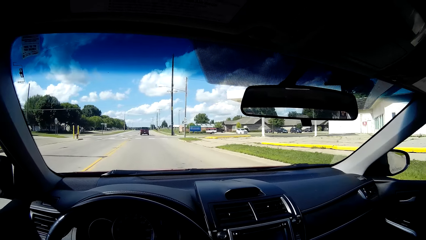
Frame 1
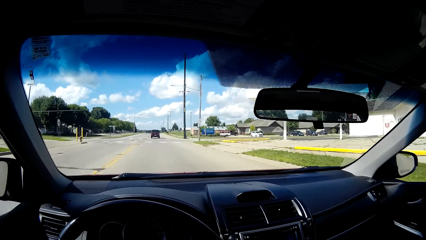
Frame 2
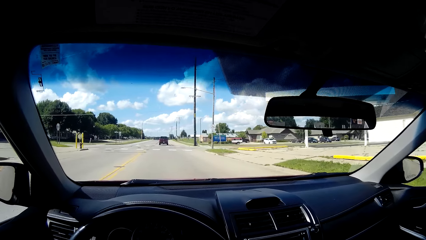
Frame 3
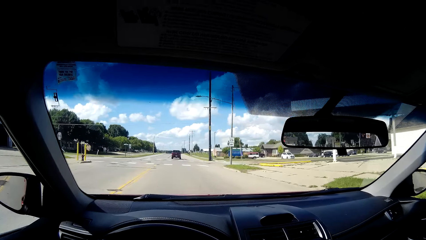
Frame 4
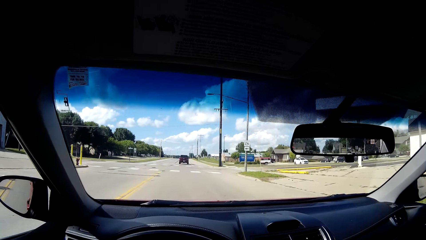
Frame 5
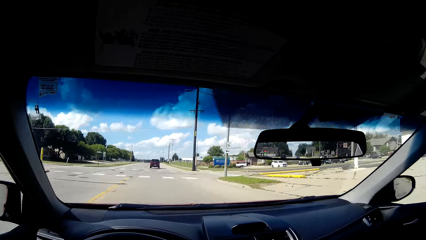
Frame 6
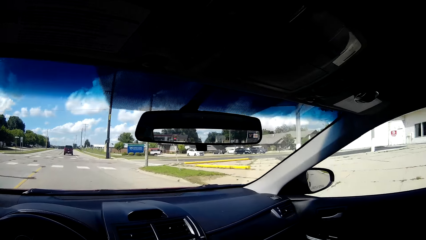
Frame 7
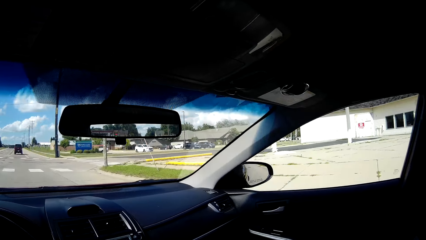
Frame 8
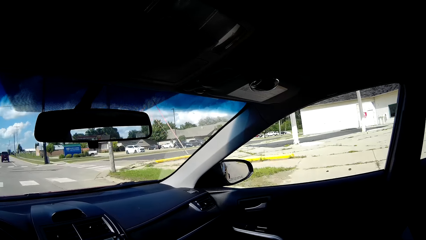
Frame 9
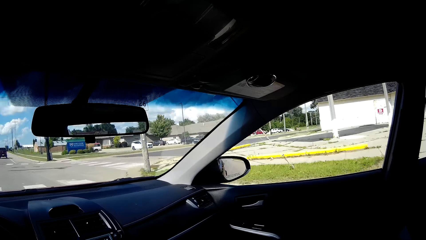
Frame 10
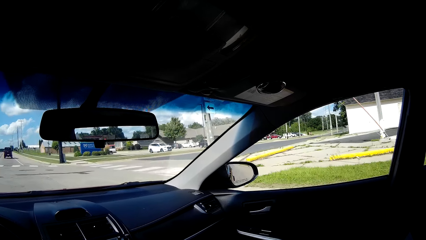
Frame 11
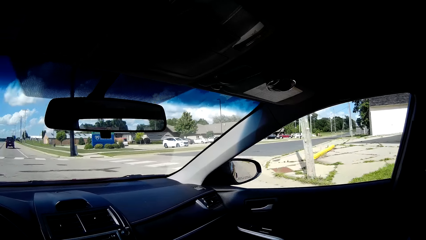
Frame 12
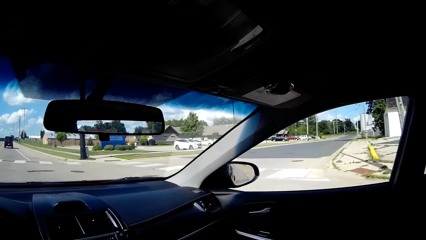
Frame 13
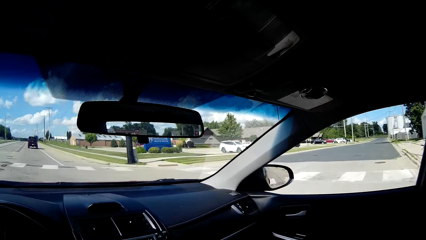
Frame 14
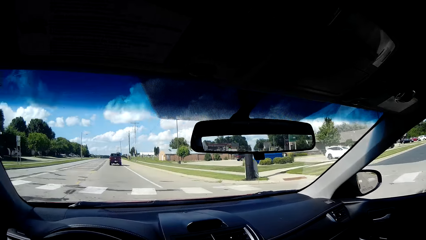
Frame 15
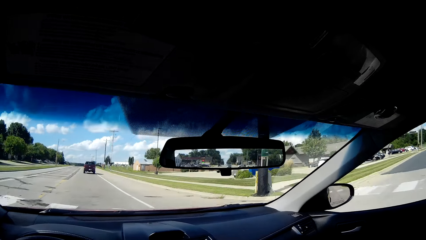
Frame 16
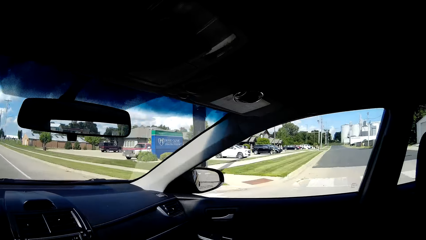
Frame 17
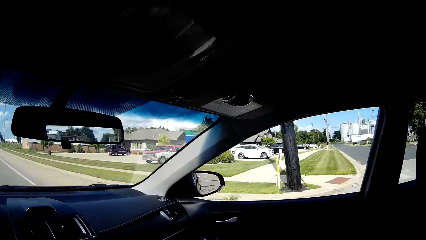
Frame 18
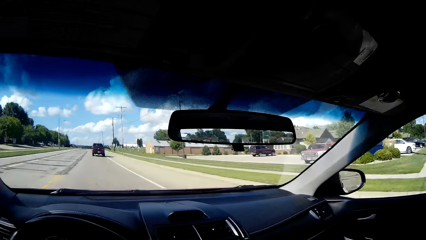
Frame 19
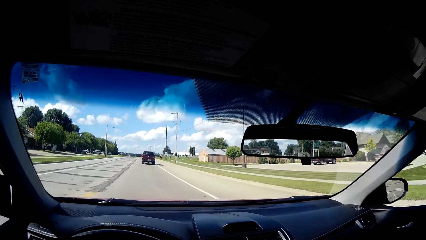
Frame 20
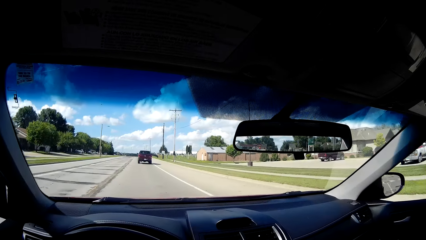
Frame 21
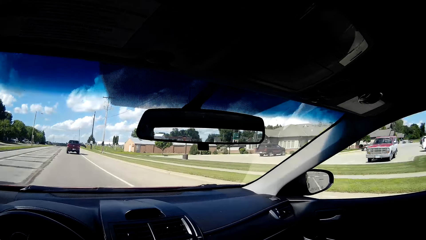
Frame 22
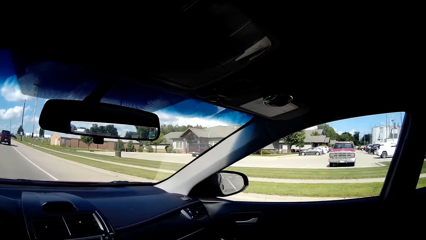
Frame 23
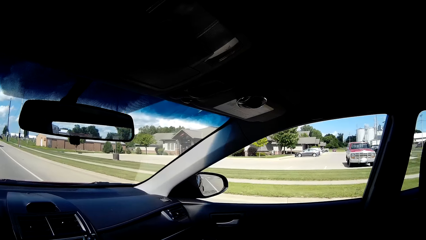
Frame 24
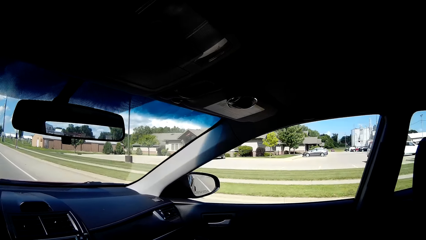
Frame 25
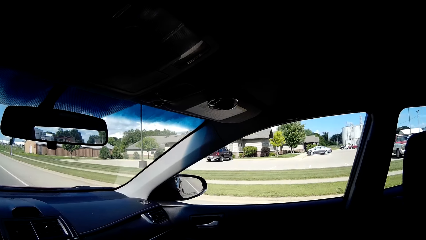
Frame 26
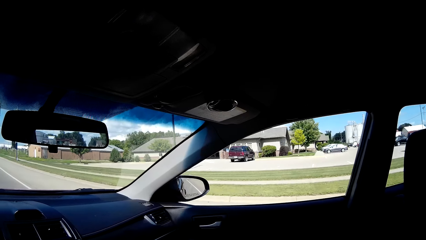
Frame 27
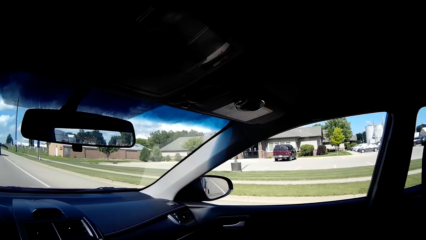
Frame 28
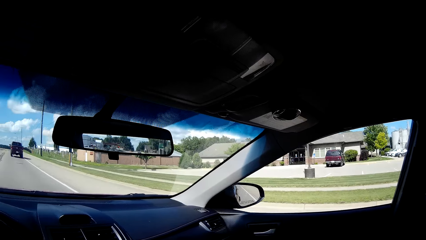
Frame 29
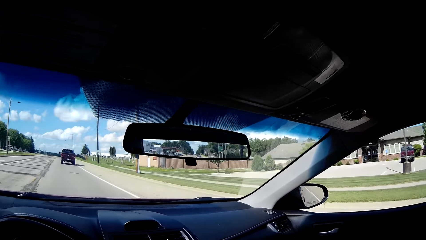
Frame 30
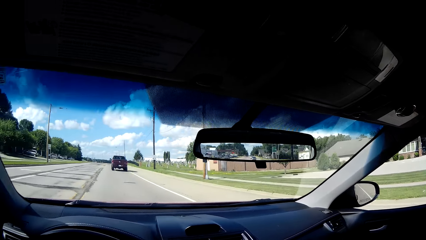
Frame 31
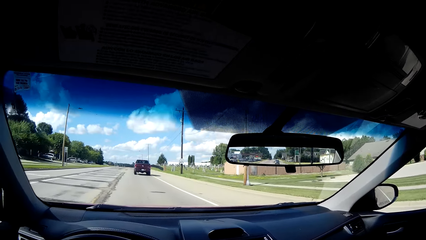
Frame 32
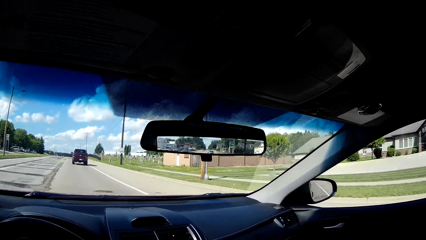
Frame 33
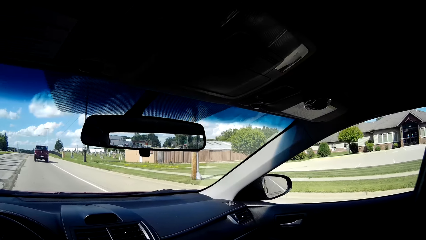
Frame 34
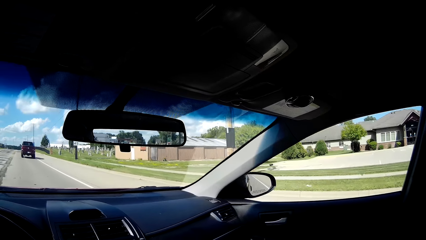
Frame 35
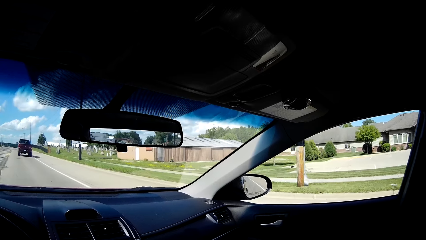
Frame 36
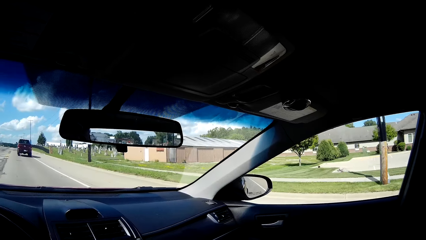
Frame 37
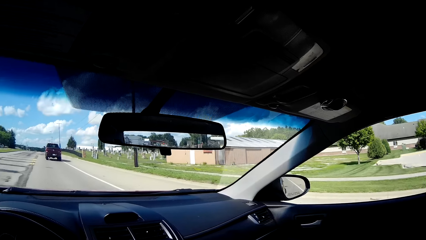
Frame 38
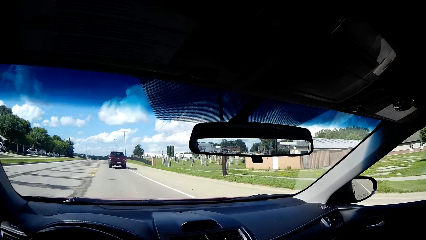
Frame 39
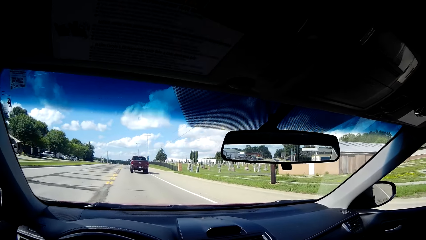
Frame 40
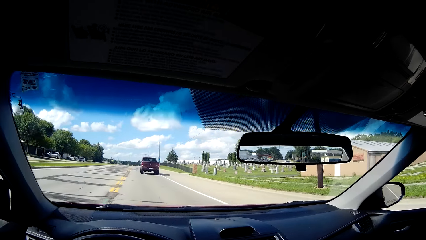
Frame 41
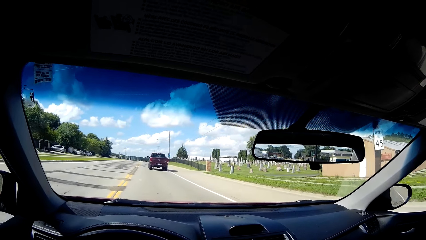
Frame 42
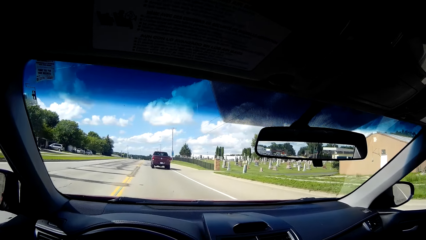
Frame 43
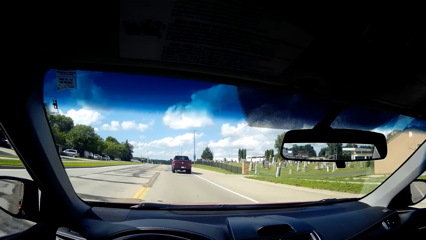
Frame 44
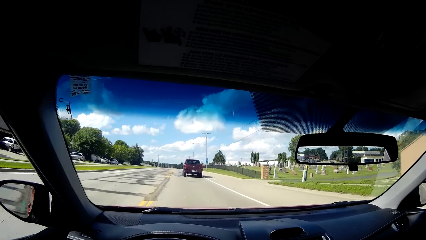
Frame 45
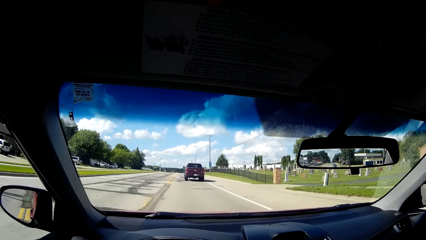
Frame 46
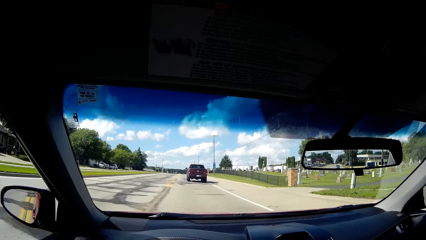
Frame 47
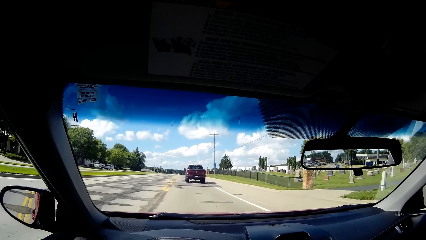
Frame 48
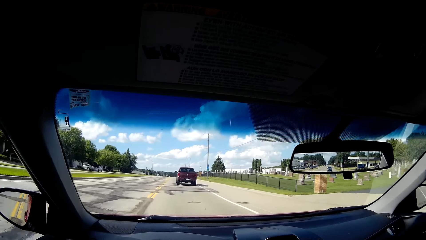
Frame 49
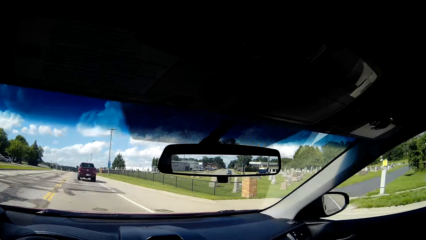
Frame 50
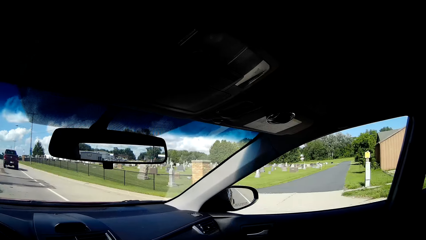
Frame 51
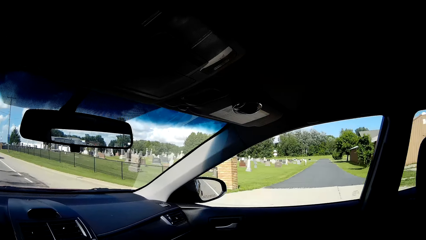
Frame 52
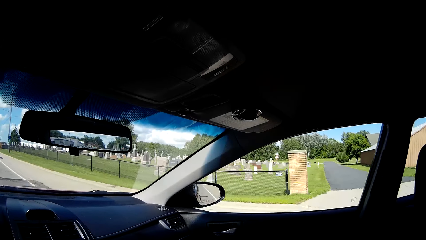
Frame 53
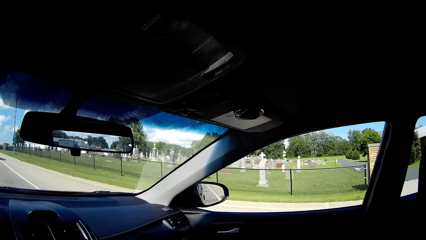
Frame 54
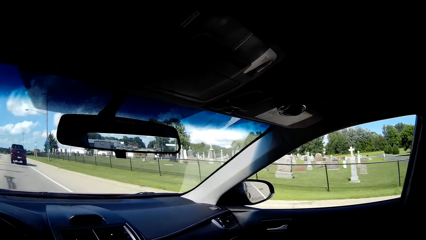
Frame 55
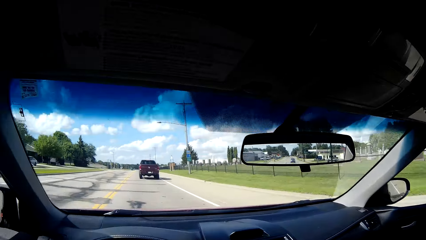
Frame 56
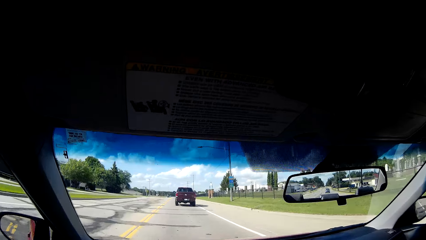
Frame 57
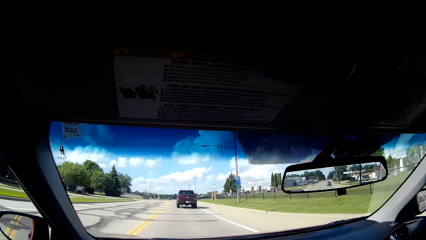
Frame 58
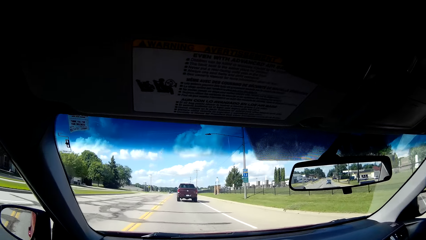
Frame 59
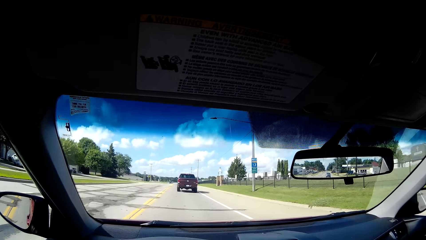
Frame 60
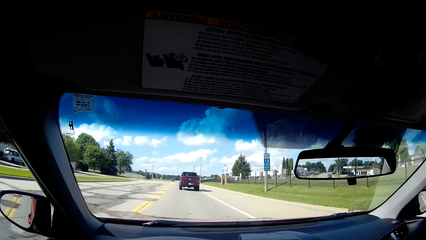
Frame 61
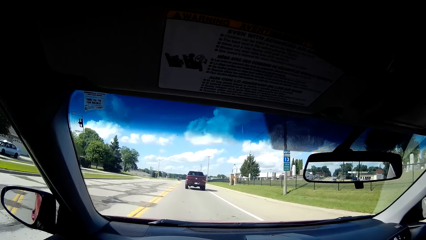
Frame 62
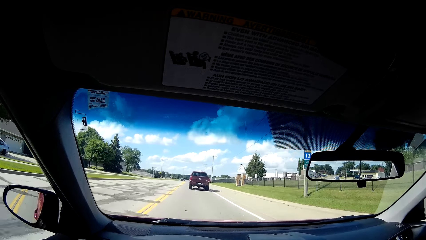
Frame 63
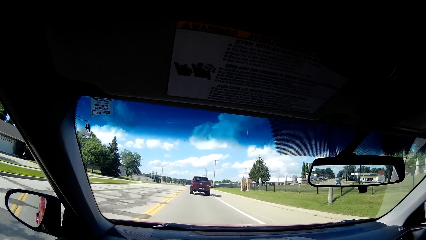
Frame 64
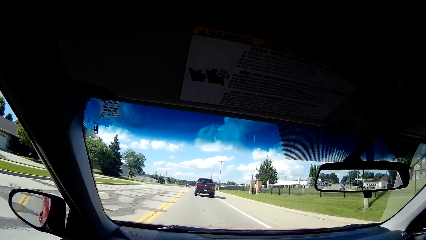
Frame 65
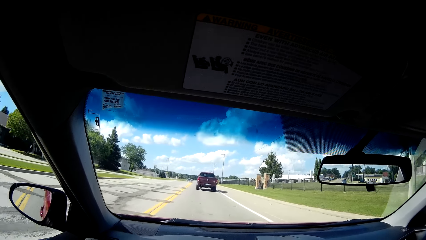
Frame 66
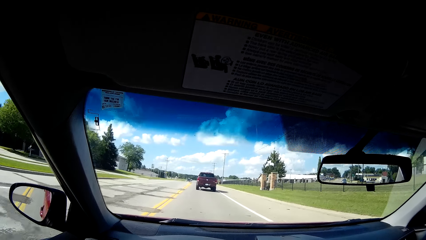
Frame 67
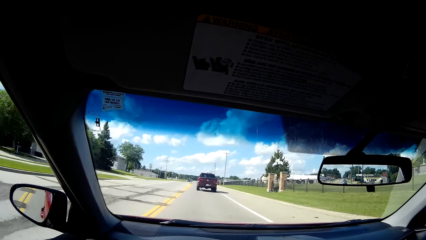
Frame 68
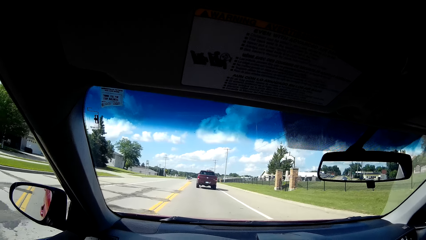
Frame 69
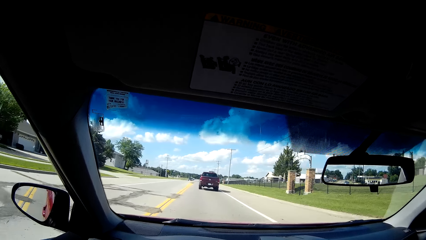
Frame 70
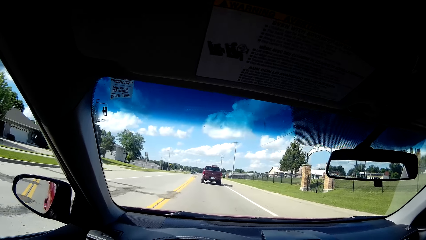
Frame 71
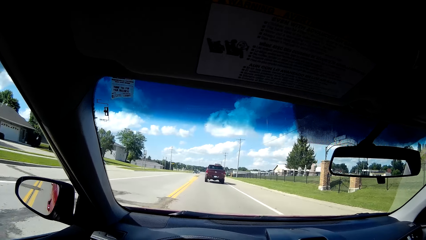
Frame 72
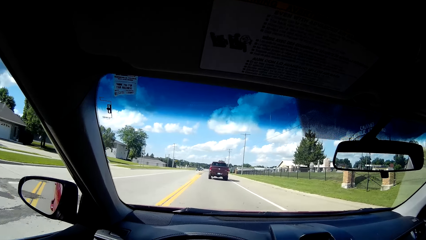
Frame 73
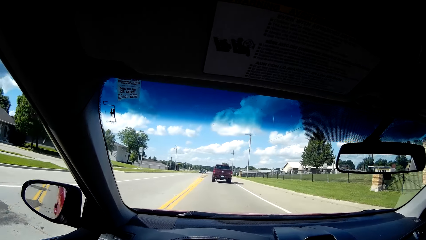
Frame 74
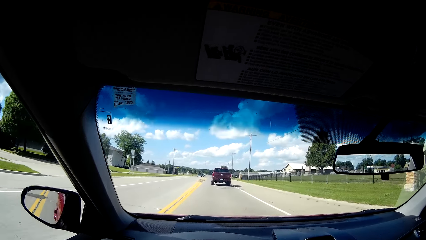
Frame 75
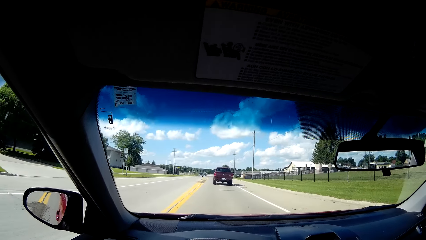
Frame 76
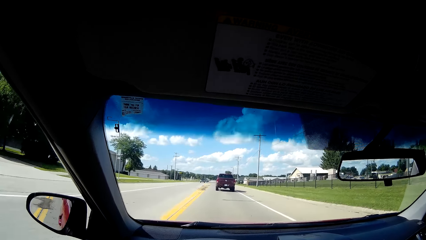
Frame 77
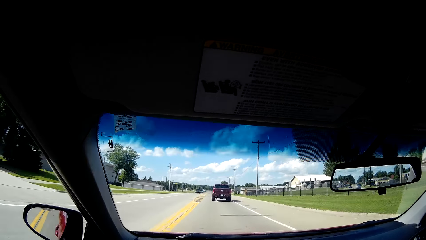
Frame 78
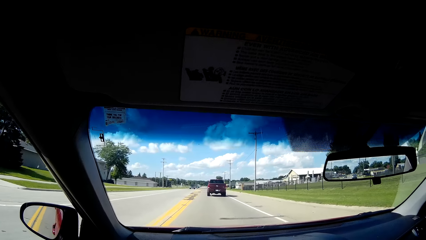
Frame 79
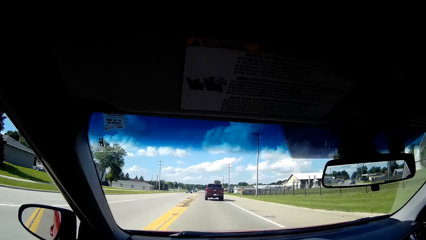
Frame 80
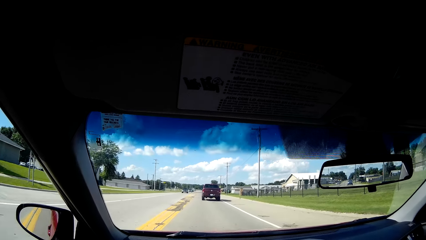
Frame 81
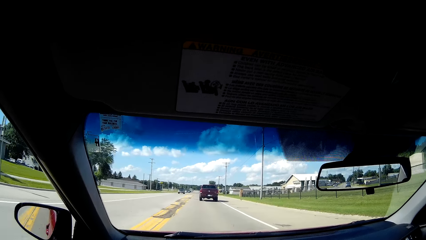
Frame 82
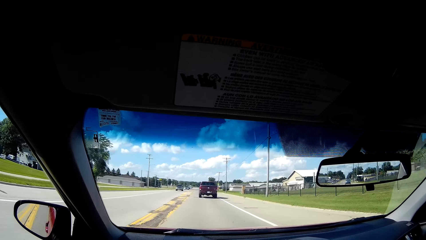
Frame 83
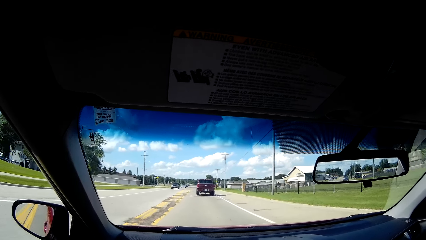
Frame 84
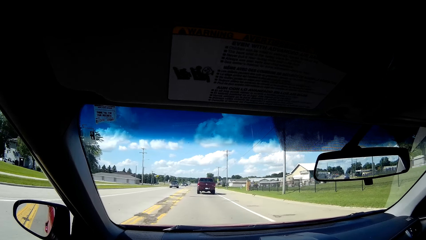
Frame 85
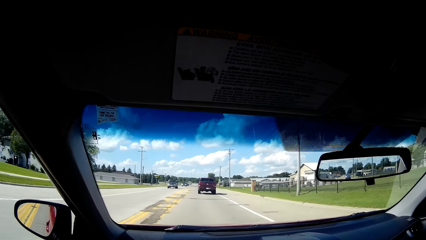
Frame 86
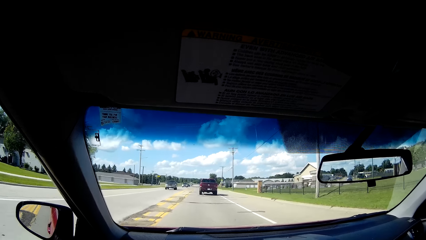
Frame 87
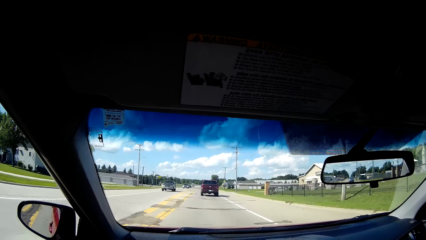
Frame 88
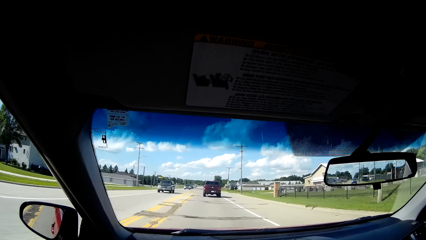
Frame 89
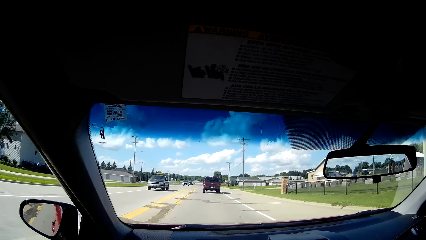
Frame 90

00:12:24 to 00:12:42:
The camera wearer looks around the road. They drive the car.
